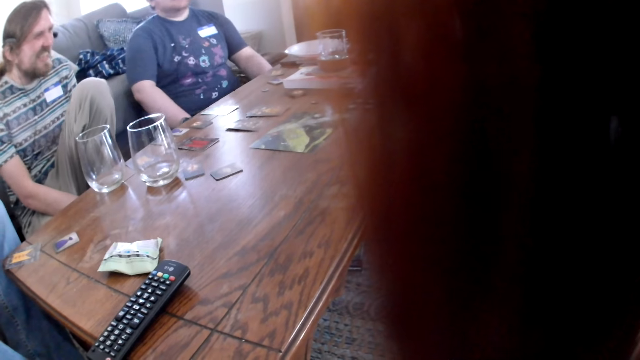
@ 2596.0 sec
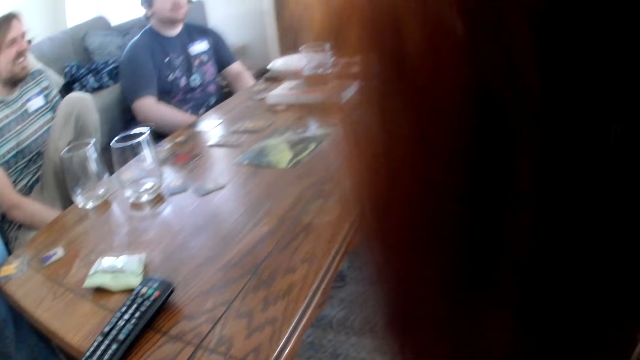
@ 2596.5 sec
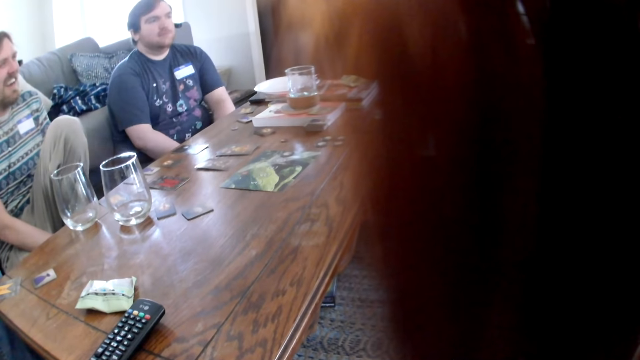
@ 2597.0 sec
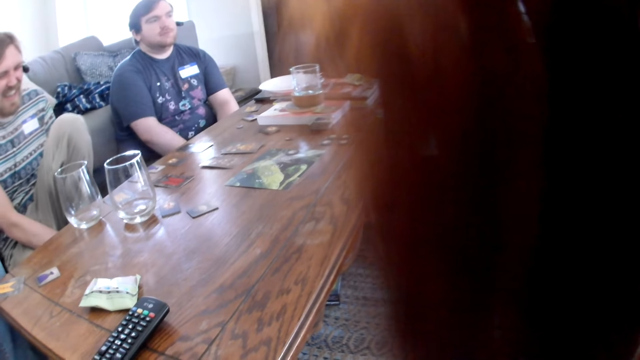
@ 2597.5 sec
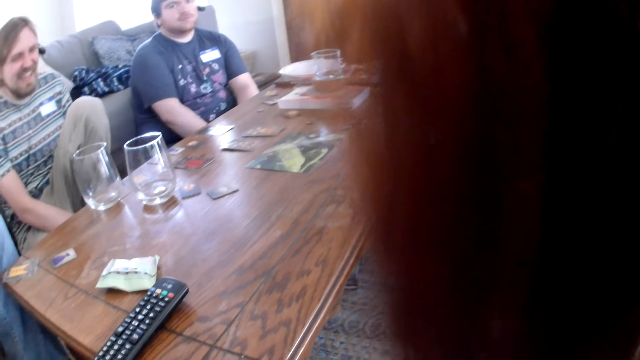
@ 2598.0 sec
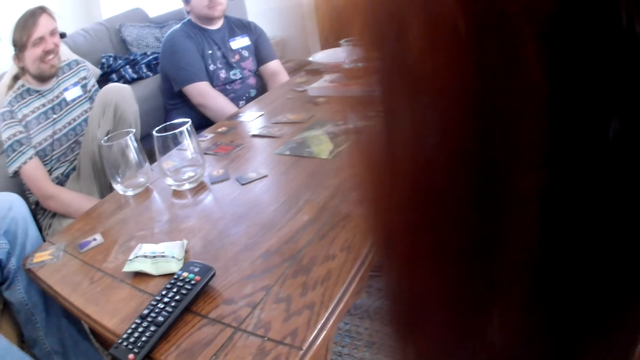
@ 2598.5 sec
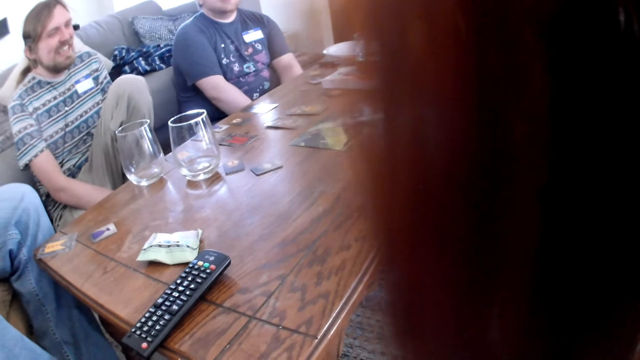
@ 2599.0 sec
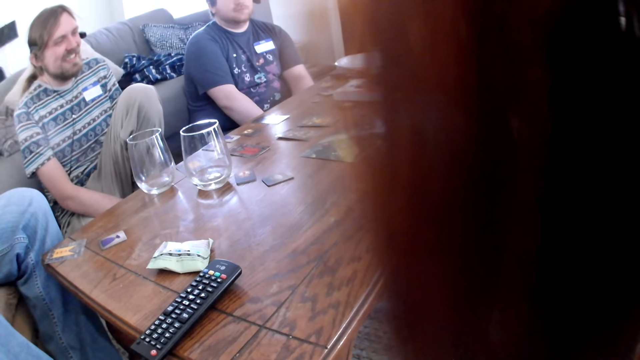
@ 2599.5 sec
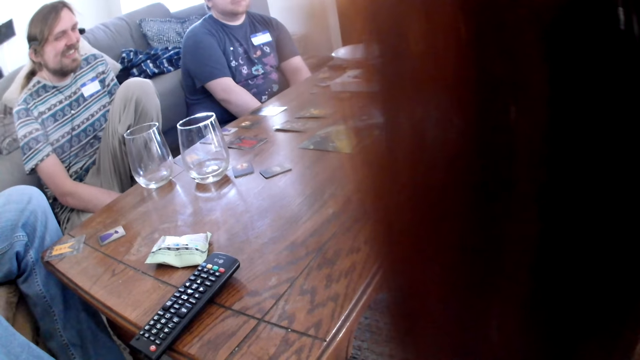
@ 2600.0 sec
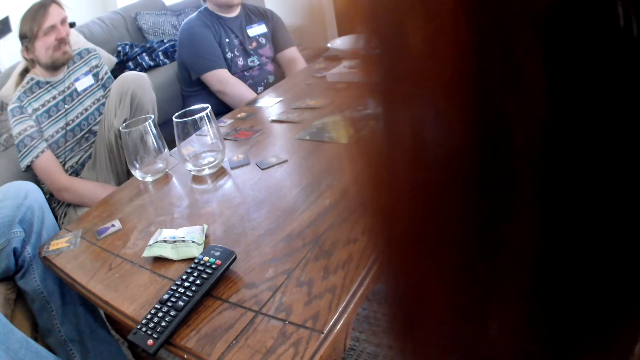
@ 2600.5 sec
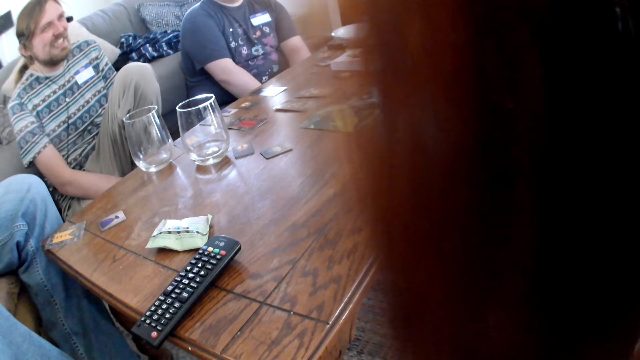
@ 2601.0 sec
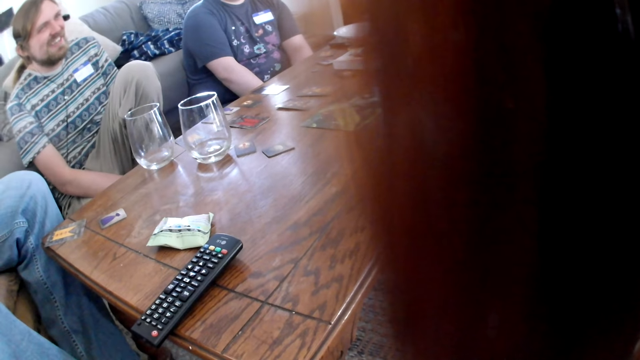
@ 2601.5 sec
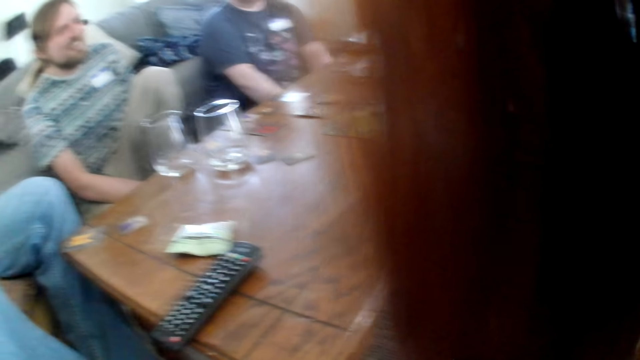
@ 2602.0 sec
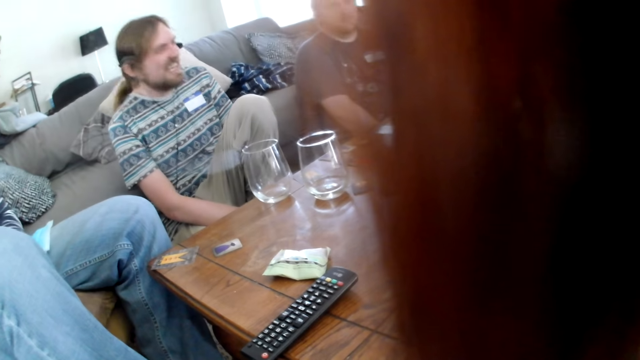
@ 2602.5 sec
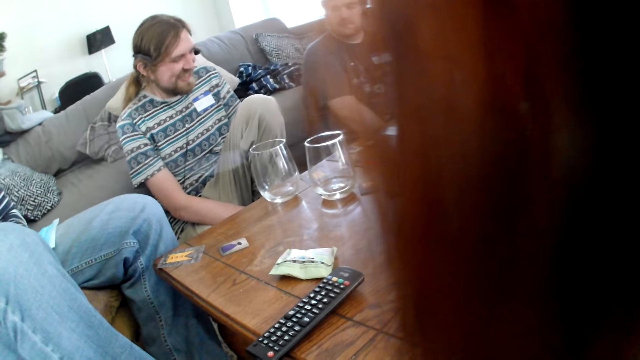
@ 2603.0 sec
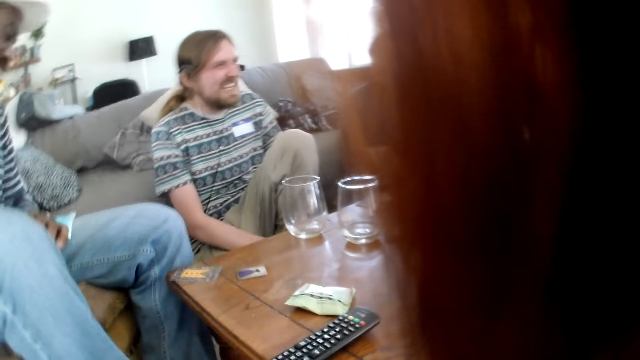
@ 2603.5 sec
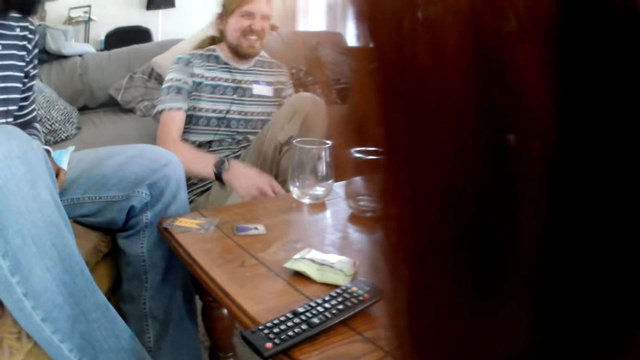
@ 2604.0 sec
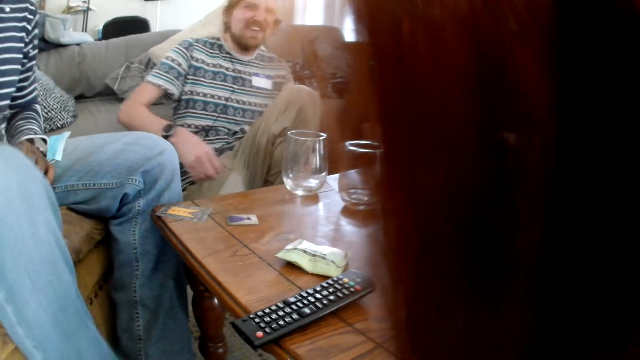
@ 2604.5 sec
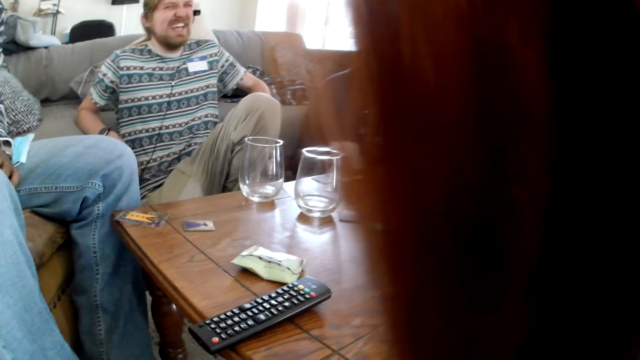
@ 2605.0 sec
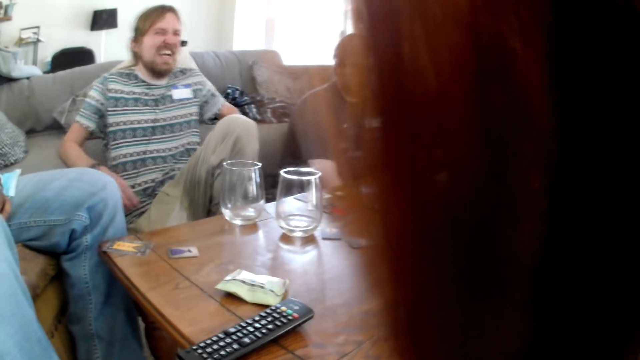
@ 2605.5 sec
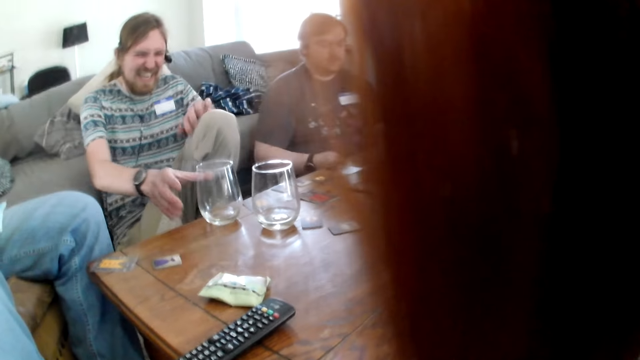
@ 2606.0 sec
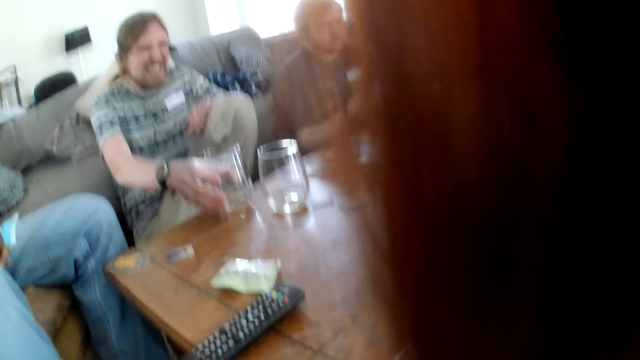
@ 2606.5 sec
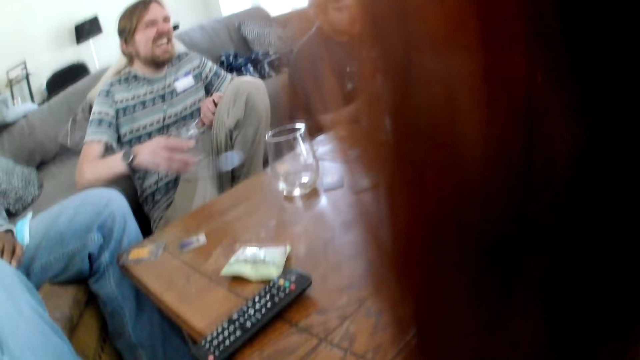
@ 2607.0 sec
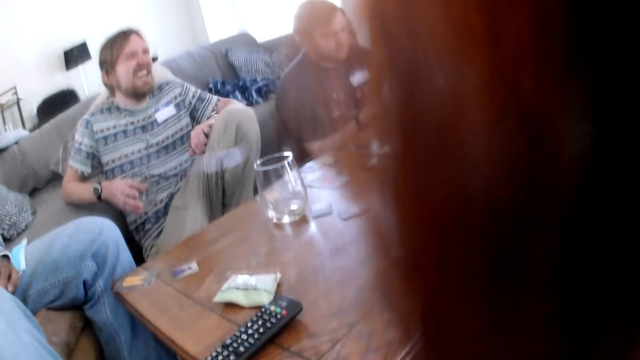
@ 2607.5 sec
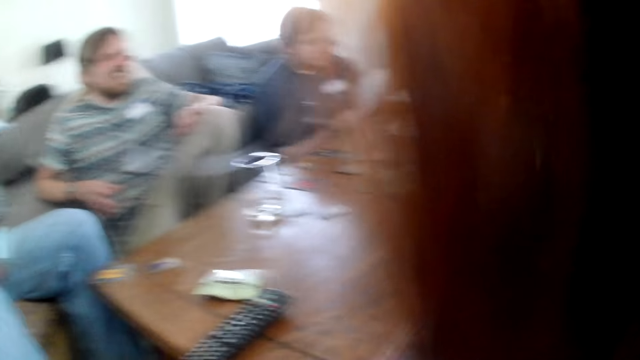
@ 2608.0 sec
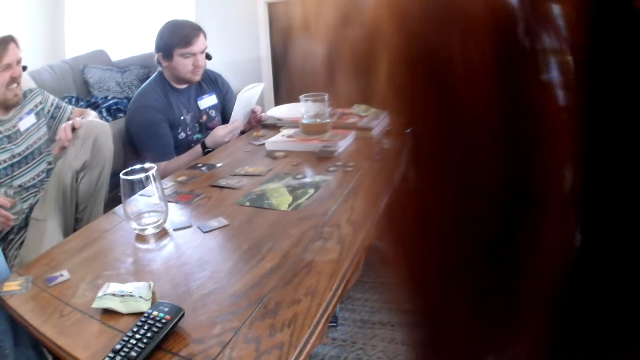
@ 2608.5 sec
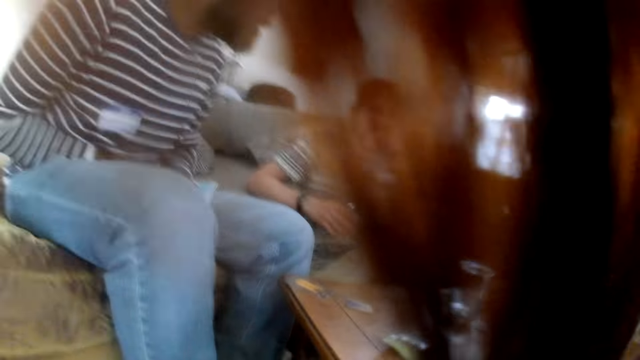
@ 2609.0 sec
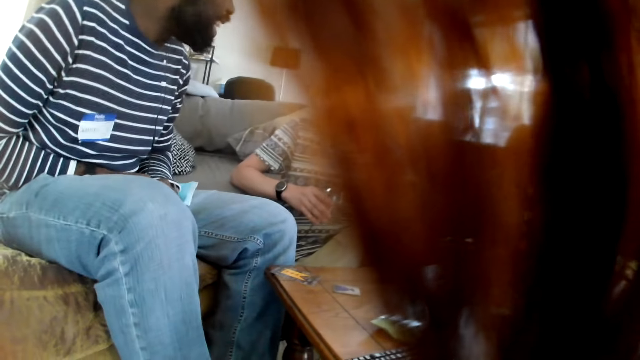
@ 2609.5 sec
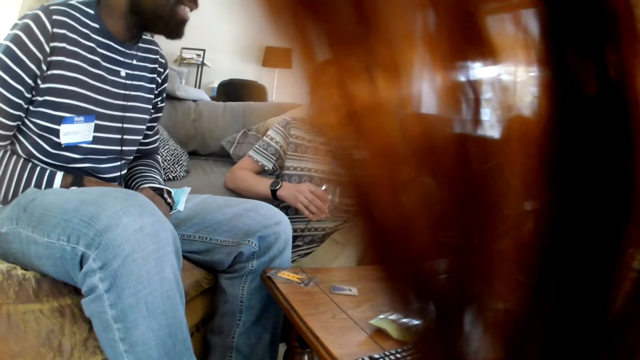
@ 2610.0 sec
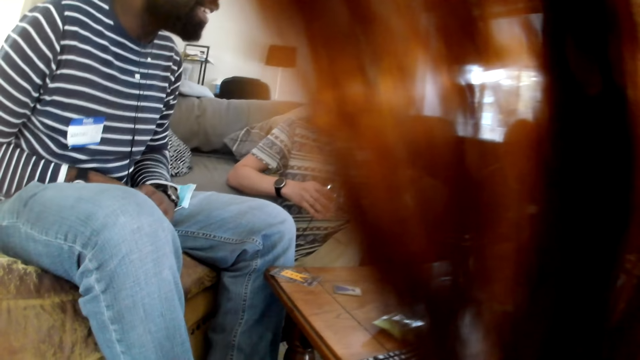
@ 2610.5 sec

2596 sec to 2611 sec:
The man interacts with the camera wearer. The man lifts a glass cup from a table with his right hand. The camera wearer looks at the table.

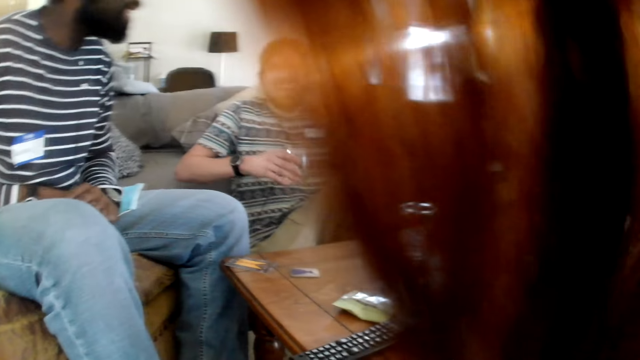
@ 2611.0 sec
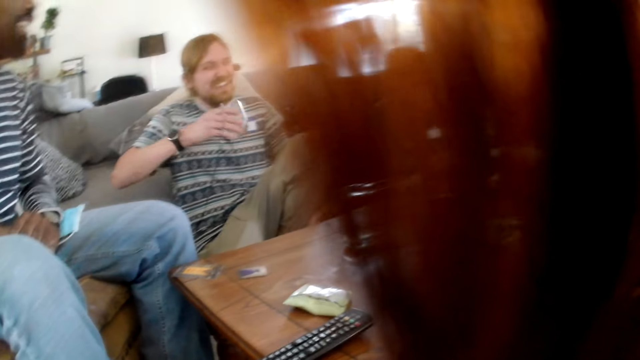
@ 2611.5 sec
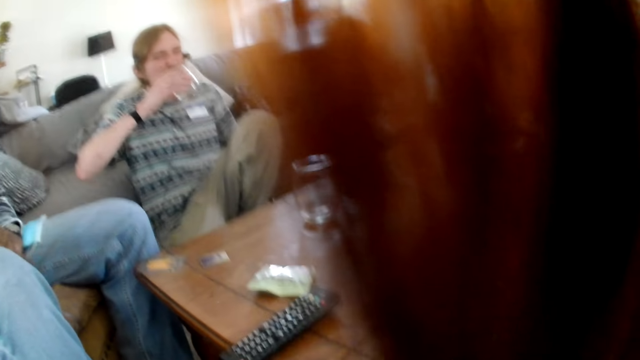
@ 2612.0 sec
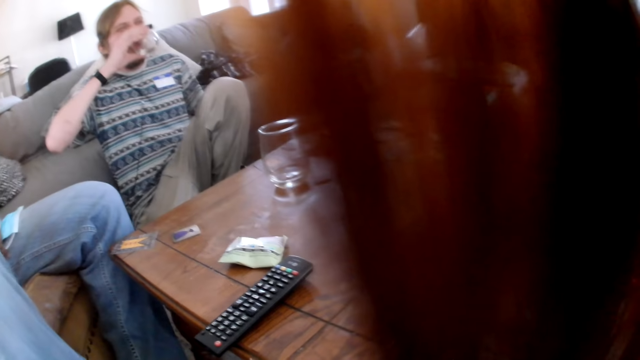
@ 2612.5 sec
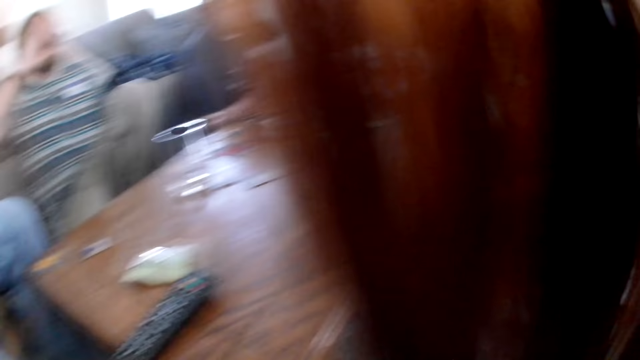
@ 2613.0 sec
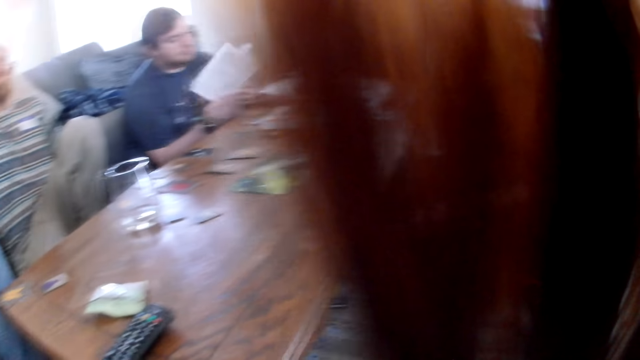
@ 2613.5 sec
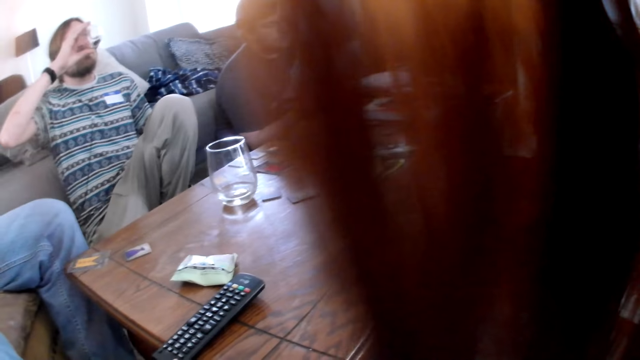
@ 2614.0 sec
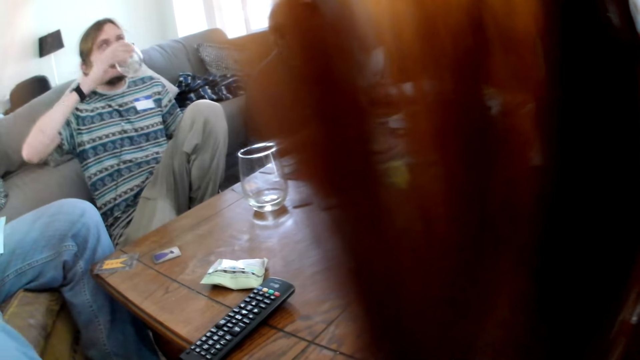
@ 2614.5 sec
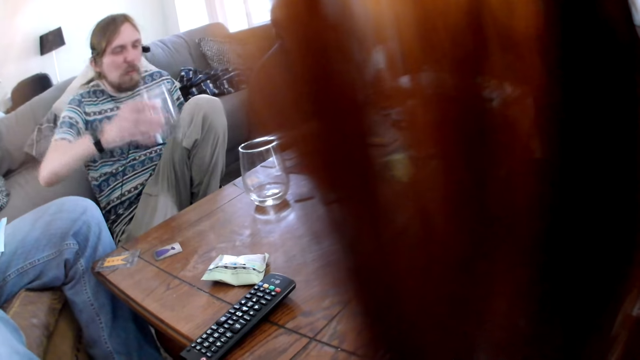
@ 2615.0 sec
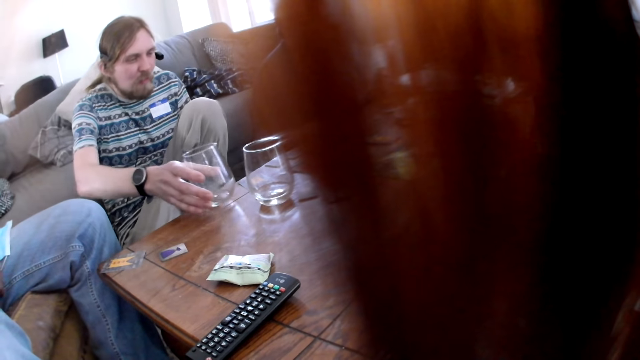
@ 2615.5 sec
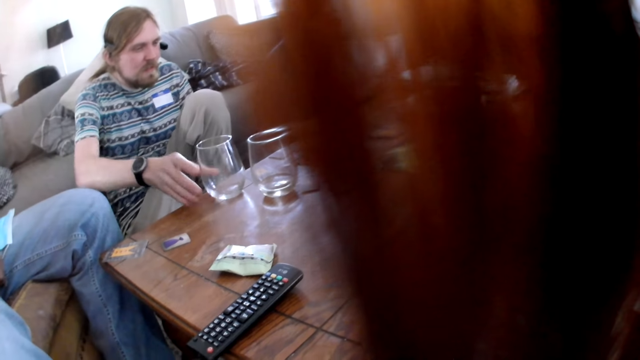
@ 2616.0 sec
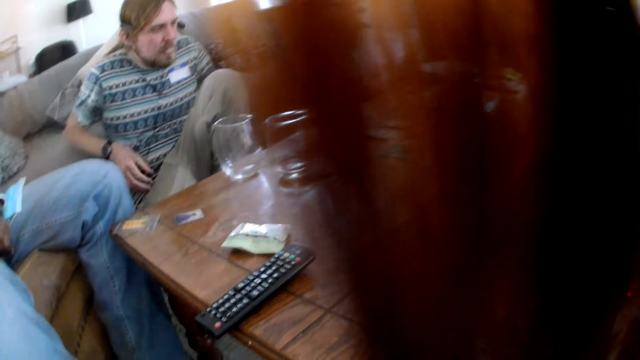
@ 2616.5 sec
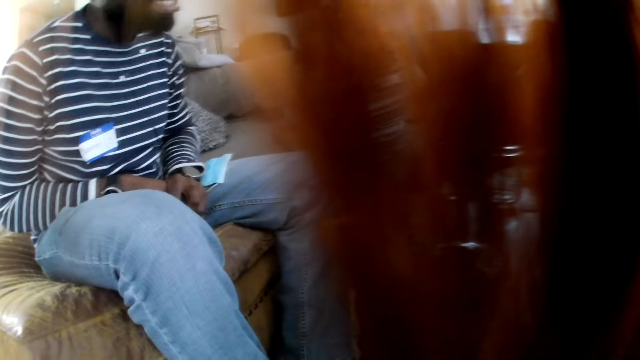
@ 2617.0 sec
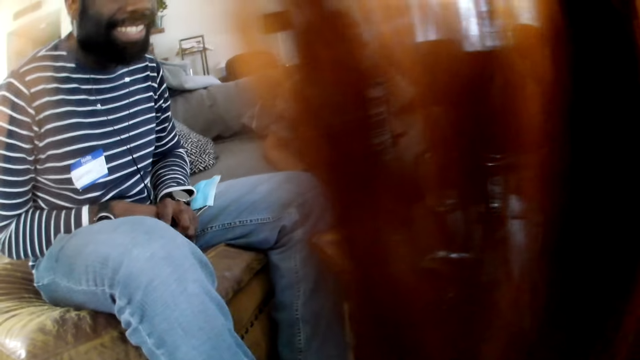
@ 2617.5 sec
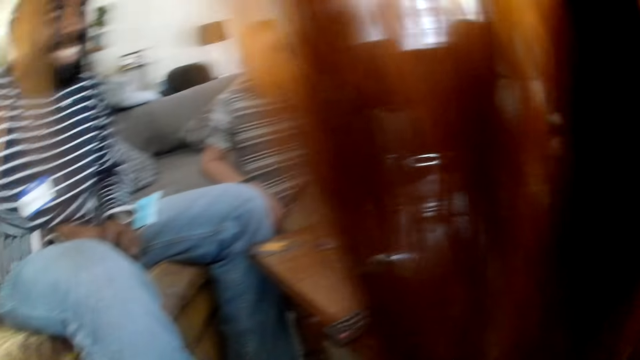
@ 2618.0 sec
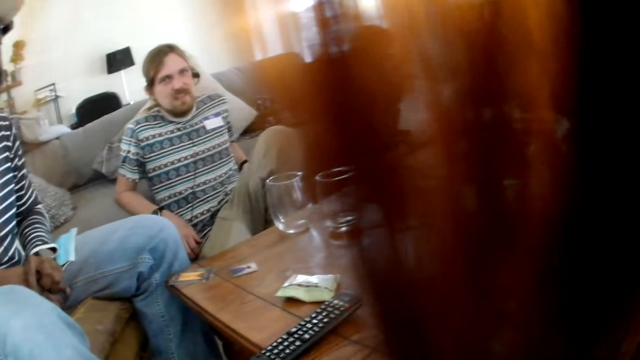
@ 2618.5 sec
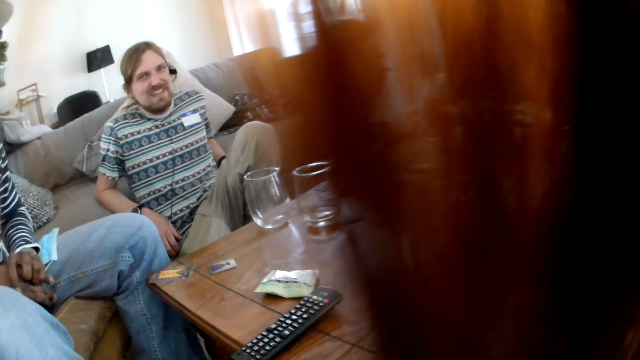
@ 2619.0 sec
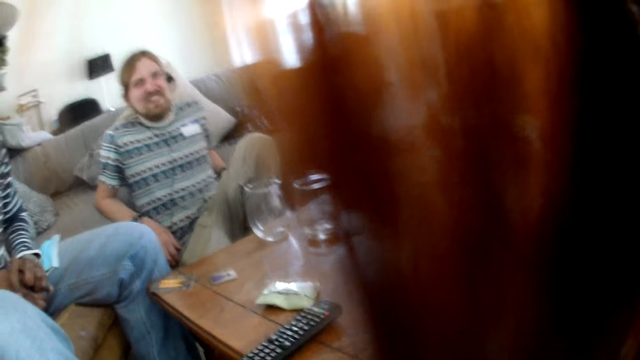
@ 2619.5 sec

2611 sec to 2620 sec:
The man drinks from the glass cup in his right hand. Another man holds a paper with both hands. The first man drops the glass cup on the table with his right hand. The camera wearer talks to a man.
